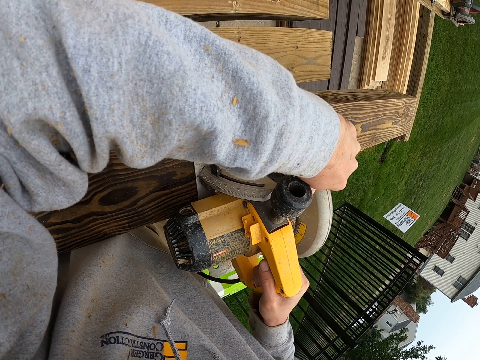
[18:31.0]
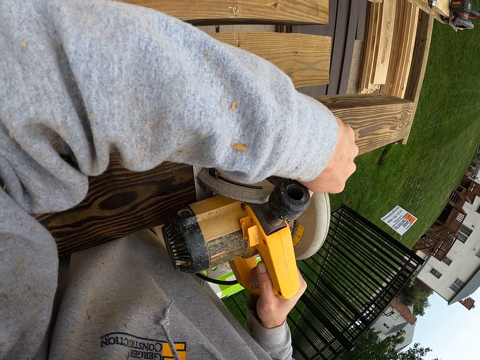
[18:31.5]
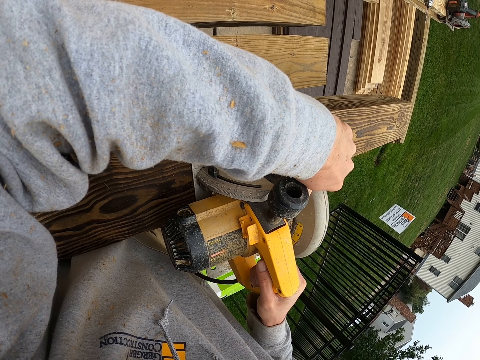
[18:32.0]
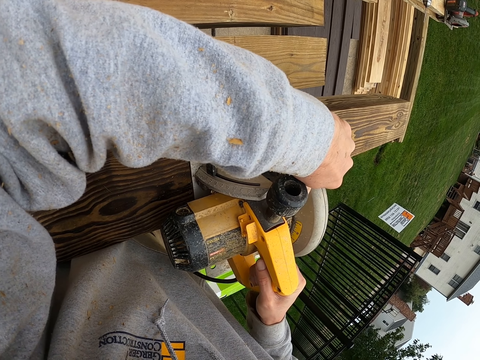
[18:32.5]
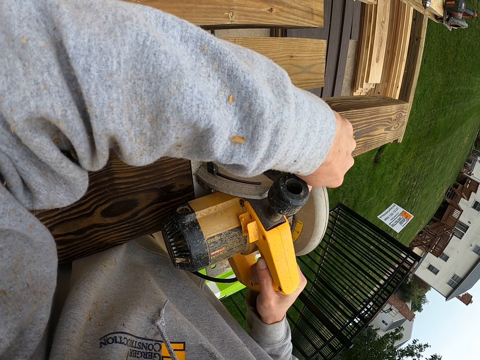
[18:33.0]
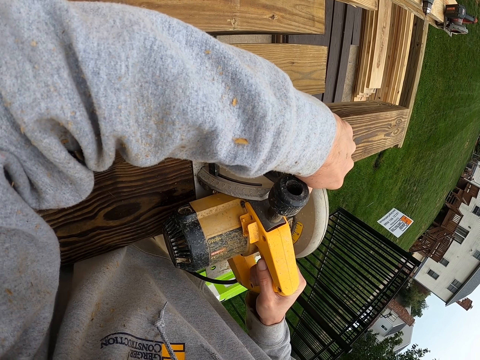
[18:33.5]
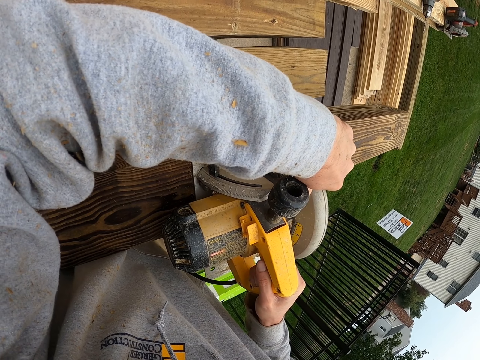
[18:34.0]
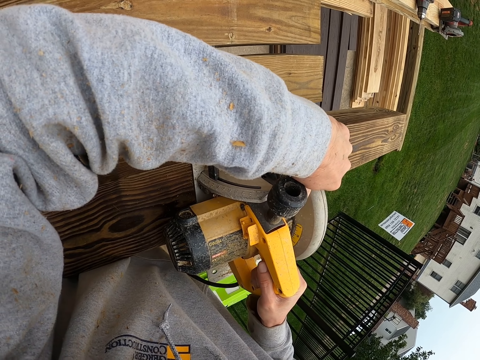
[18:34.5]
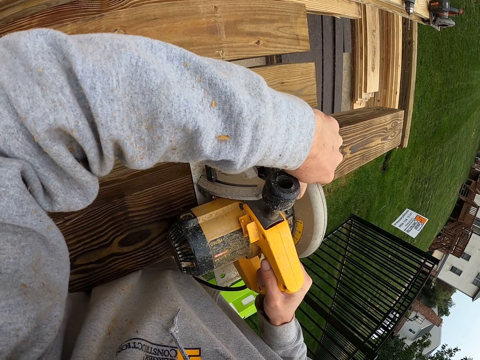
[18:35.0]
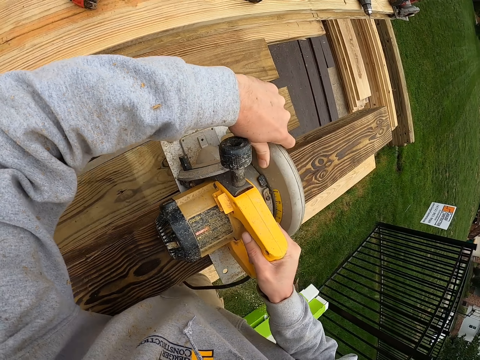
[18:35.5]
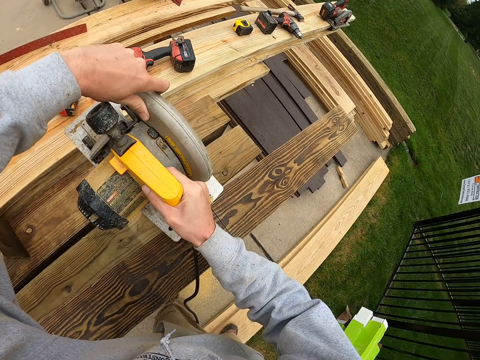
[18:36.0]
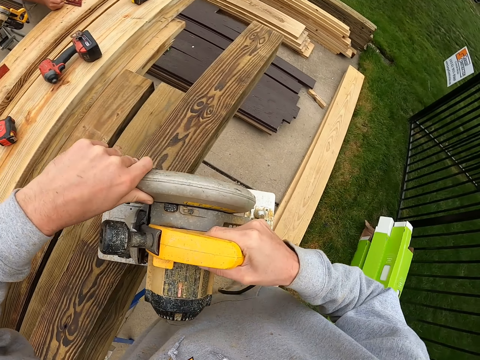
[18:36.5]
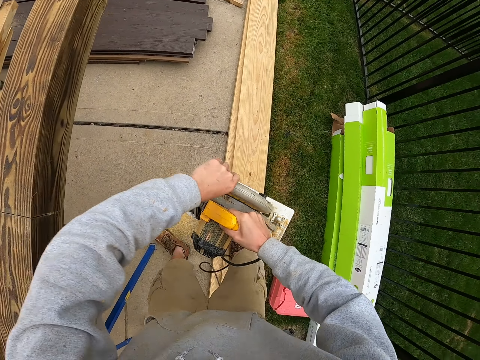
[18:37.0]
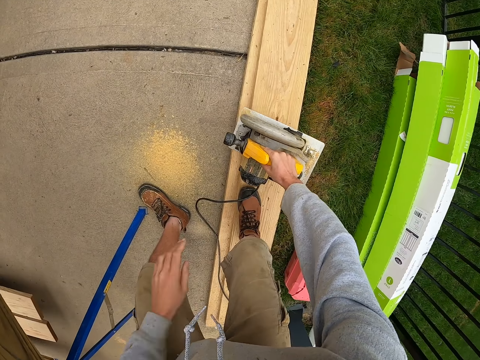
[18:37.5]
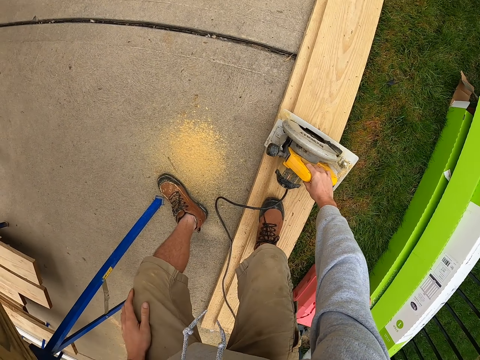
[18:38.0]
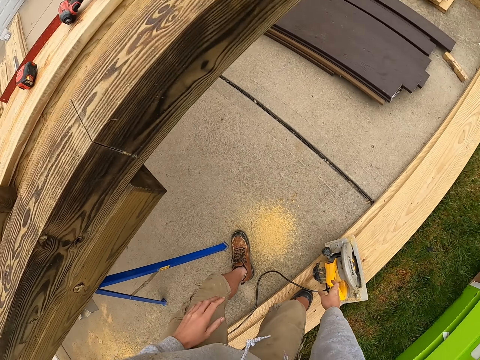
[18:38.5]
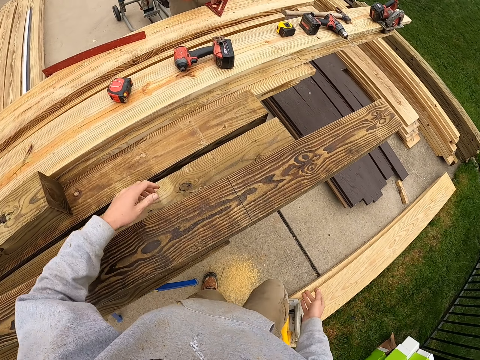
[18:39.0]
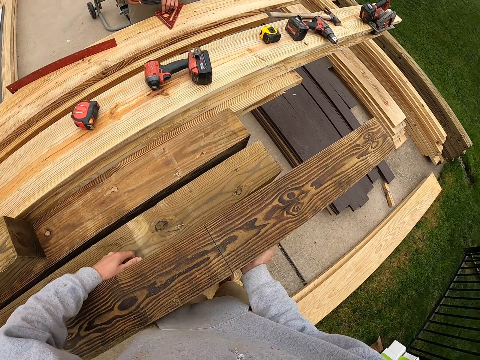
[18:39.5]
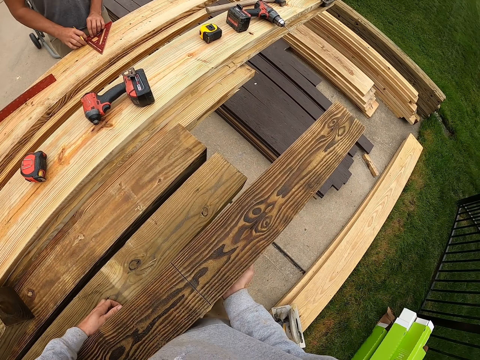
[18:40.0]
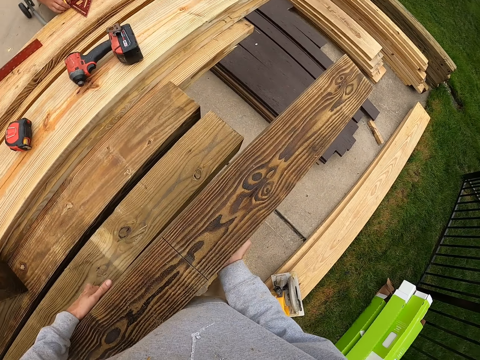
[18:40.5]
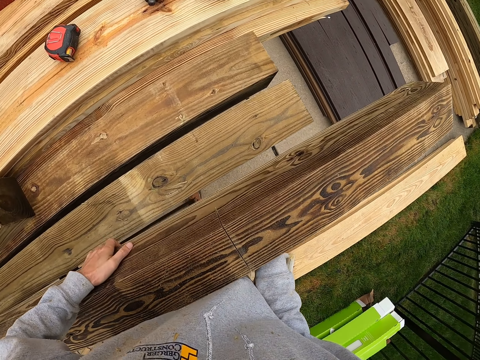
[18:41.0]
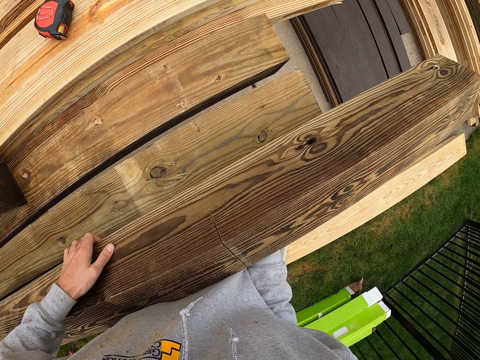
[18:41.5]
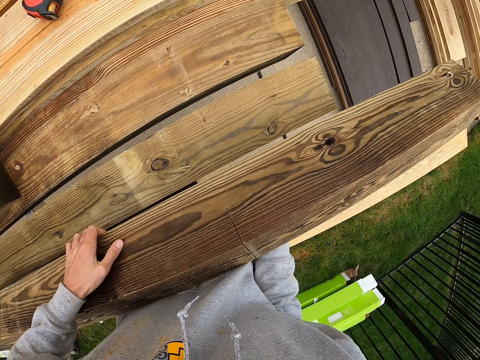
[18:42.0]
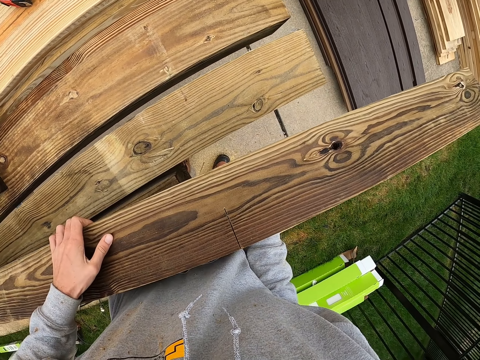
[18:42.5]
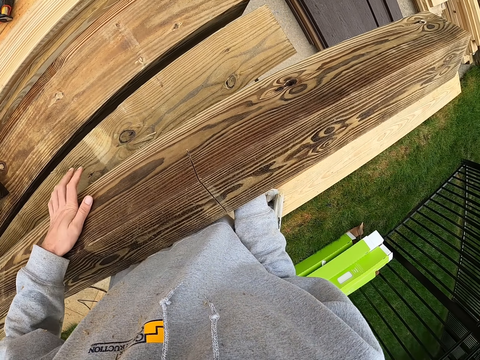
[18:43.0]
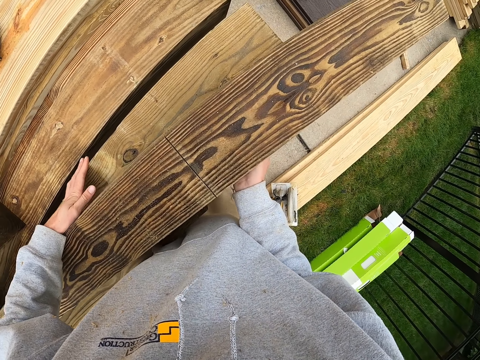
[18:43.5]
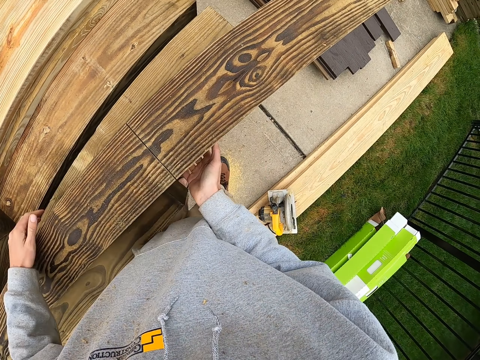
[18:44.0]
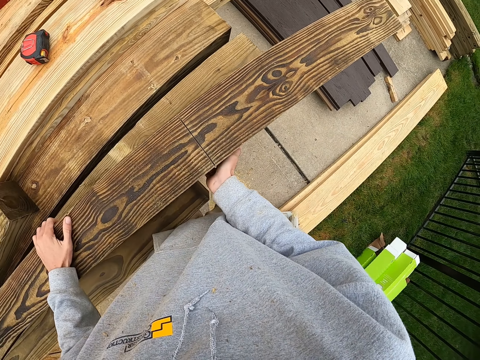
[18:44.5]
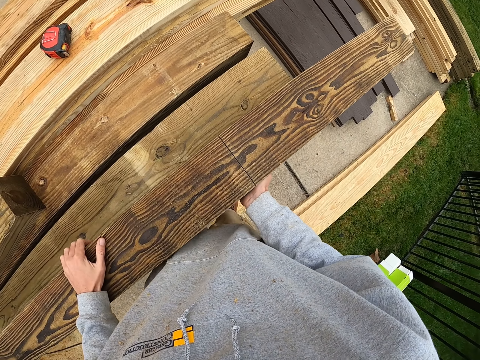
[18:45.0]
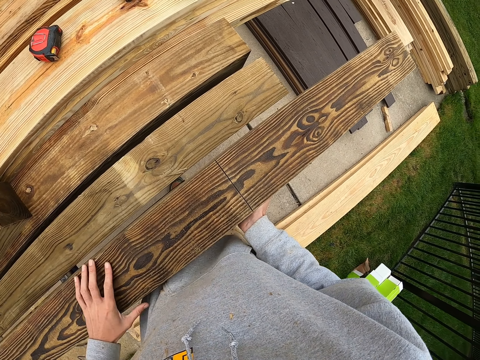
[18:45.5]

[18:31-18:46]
The camera wearer puts the woodcutter or circular saw on the ground. They turn the wood.

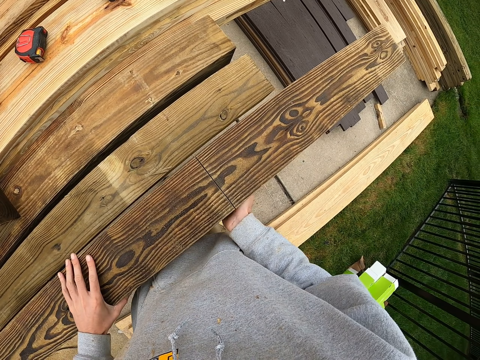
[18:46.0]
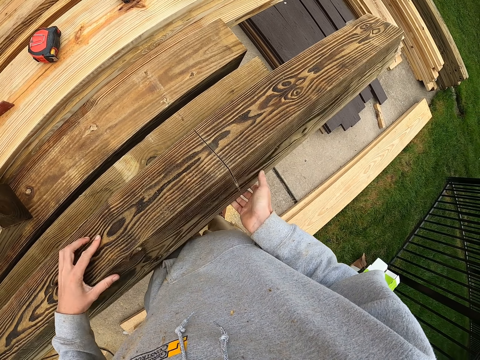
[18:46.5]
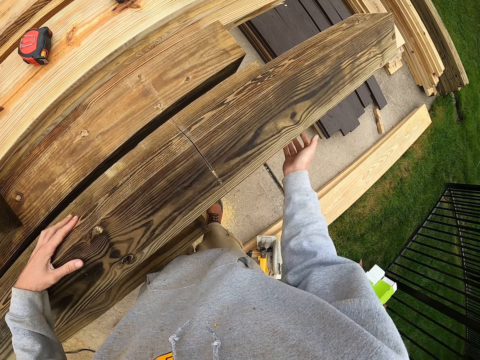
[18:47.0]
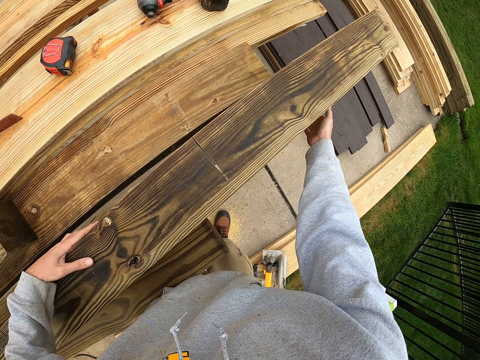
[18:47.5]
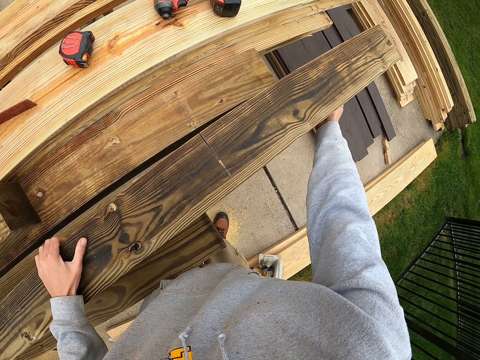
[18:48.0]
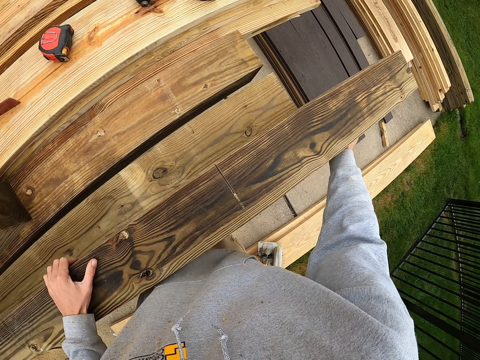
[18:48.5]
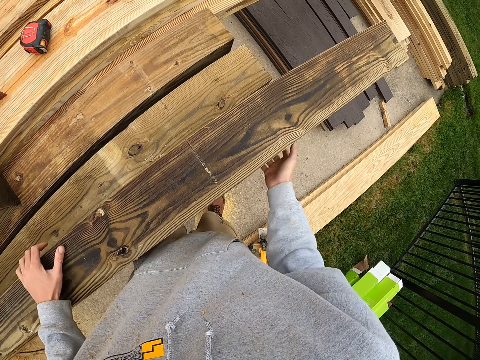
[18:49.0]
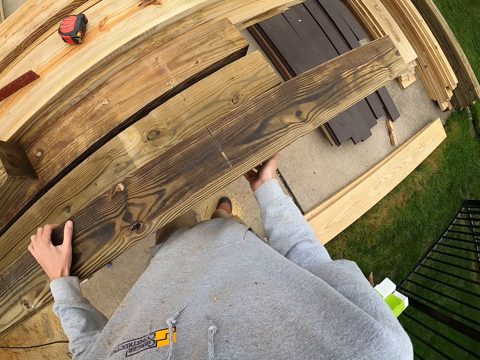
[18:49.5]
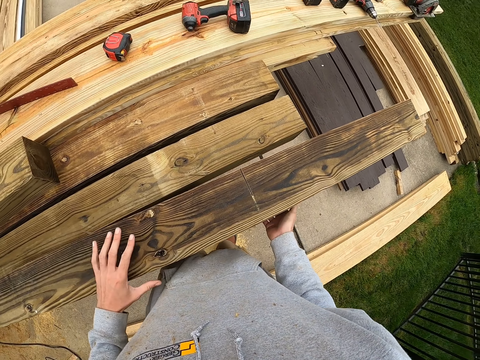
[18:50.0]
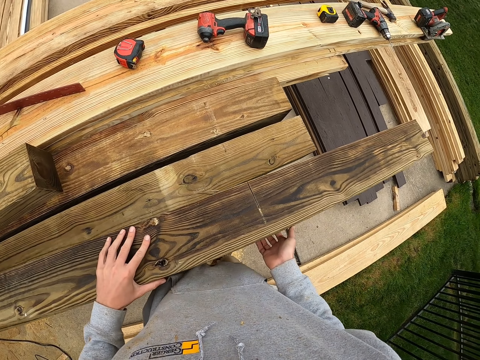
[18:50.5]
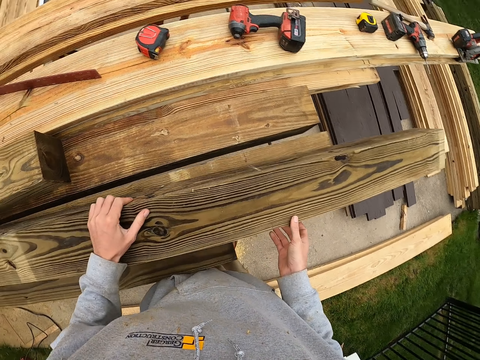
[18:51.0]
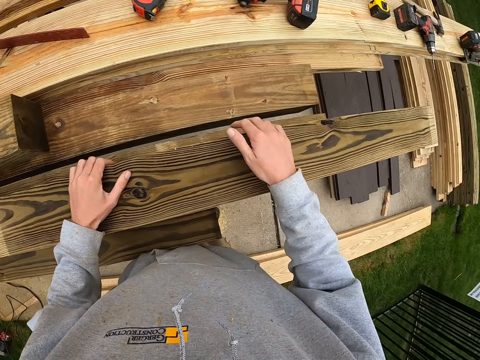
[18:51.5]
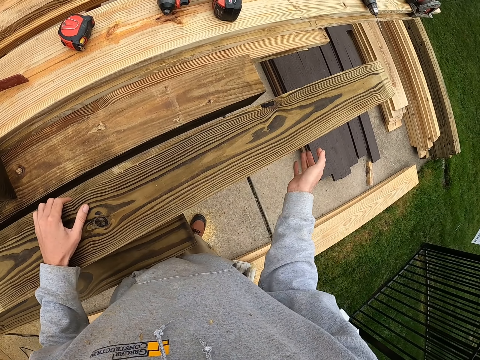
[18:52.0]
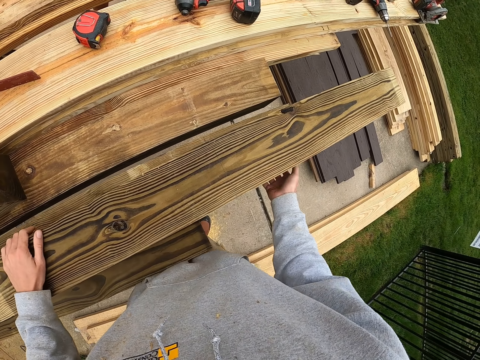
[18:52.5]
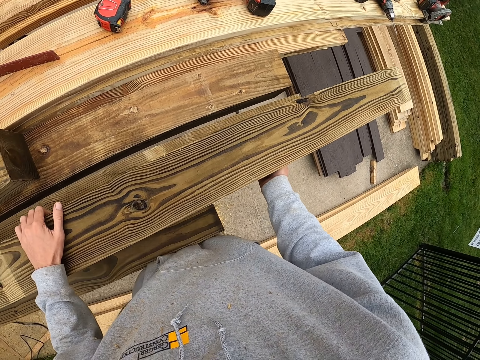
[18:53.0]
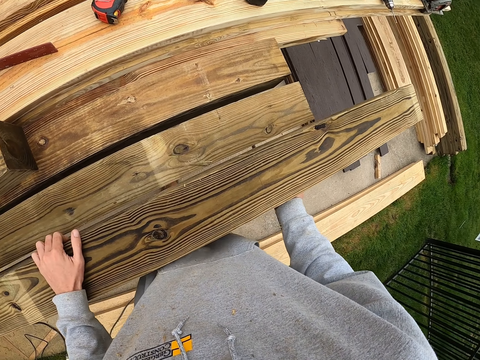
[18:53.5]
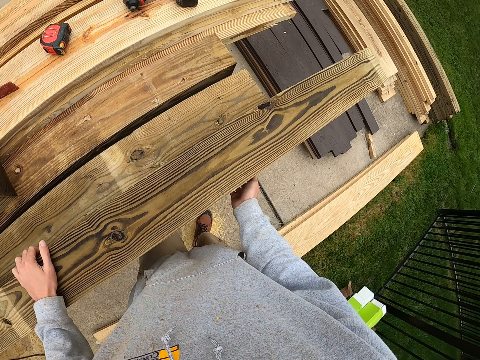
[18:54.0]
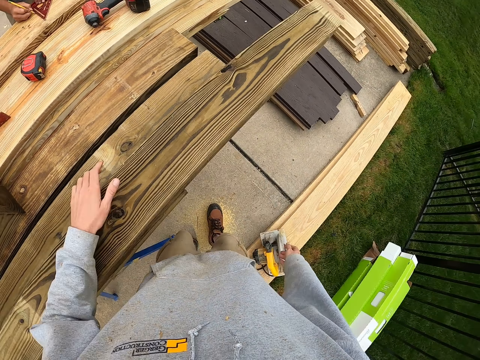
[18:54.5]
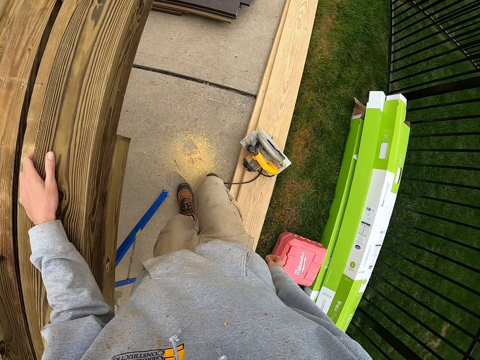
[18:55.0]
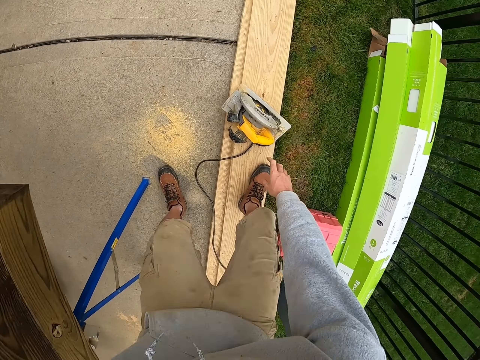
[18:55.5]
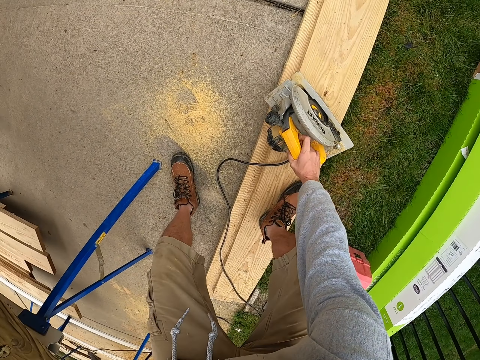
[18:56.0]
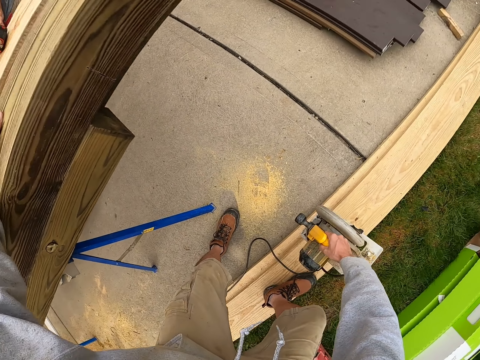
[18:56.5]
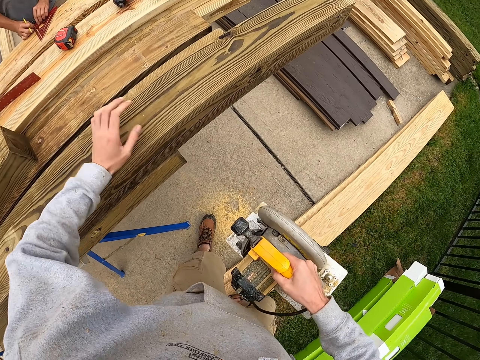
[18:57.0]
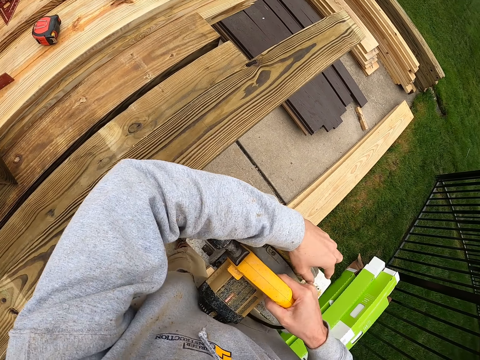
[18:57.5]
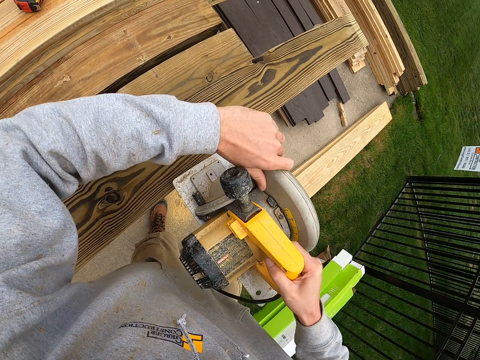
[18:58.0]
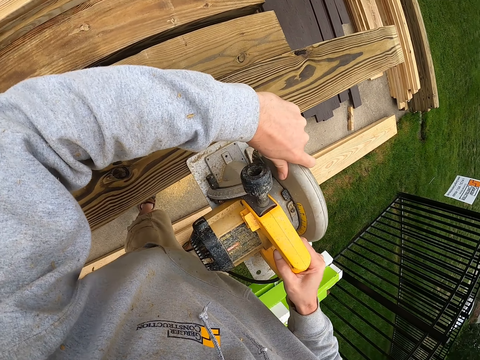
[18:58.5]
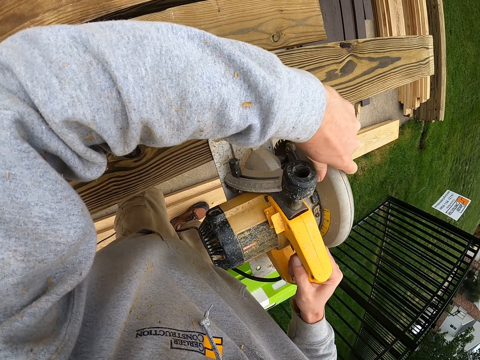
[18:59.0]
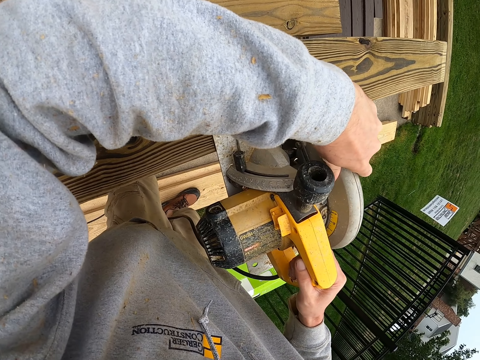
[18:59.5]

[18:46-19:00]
The camera wearer picks up the woodcutter or circular saw from the ground. They use the circular saw to cut the wood.
